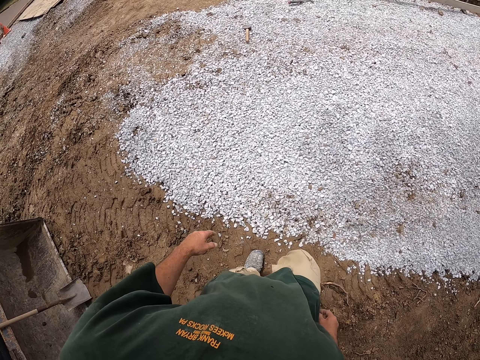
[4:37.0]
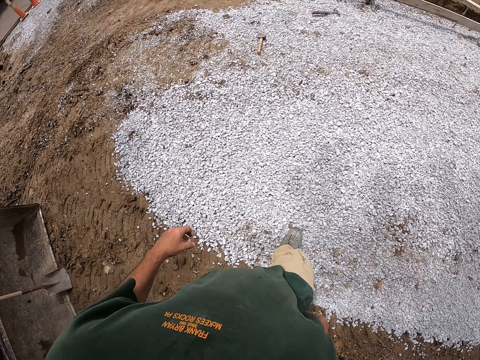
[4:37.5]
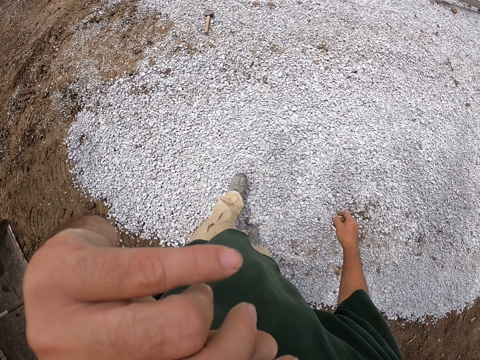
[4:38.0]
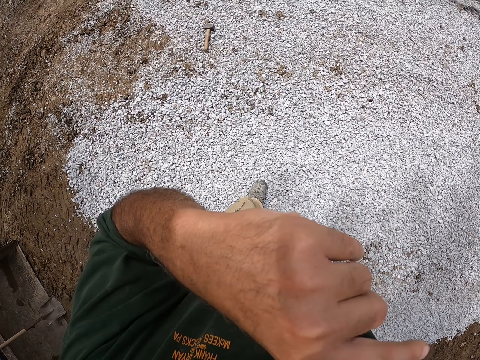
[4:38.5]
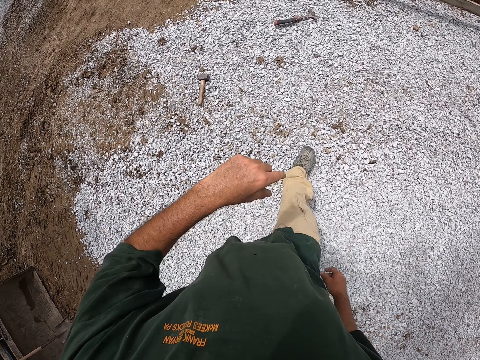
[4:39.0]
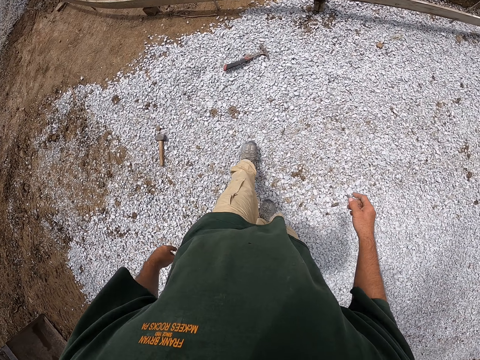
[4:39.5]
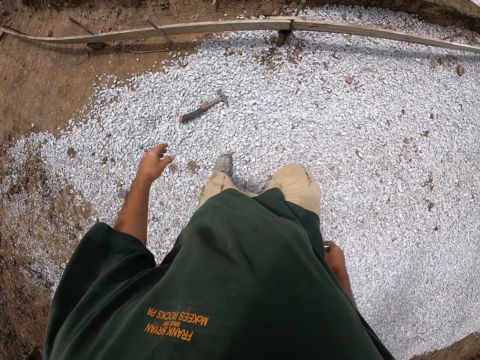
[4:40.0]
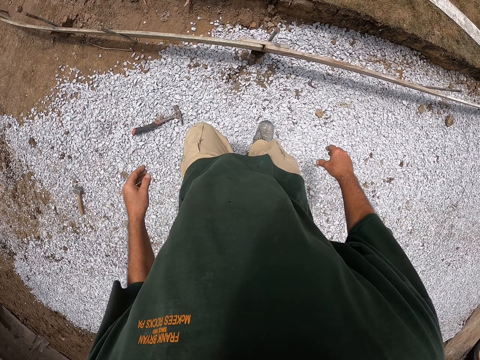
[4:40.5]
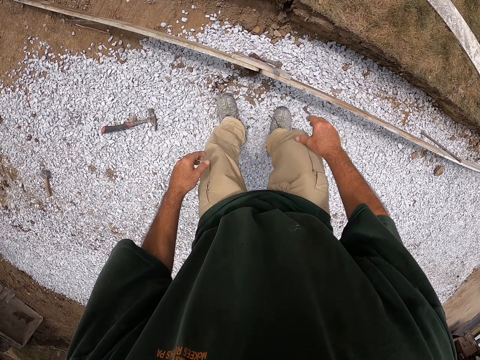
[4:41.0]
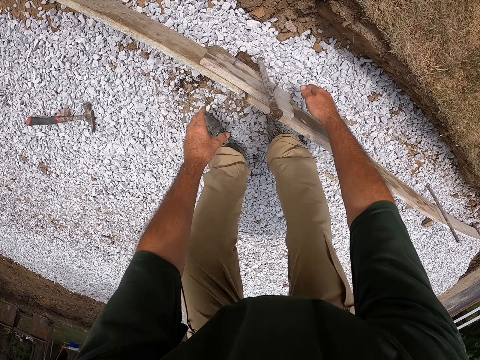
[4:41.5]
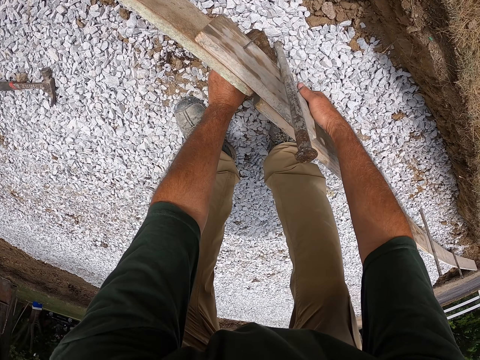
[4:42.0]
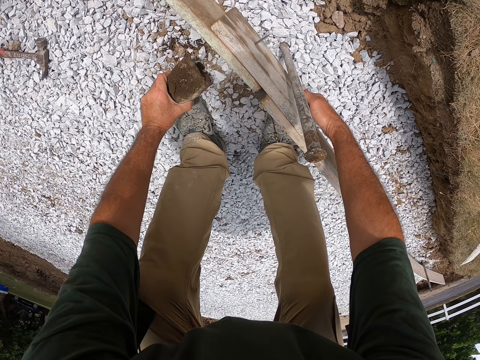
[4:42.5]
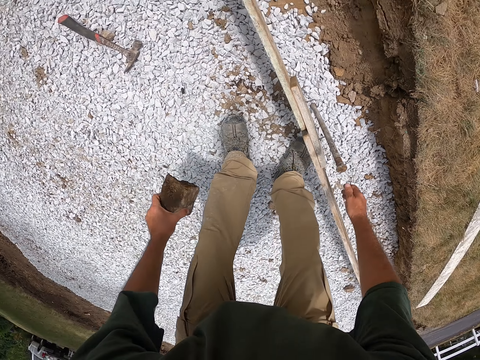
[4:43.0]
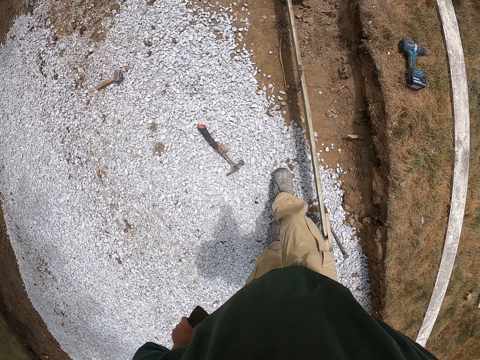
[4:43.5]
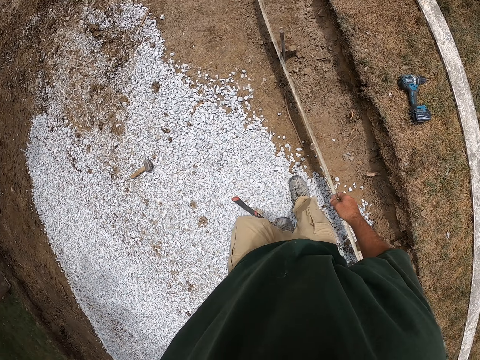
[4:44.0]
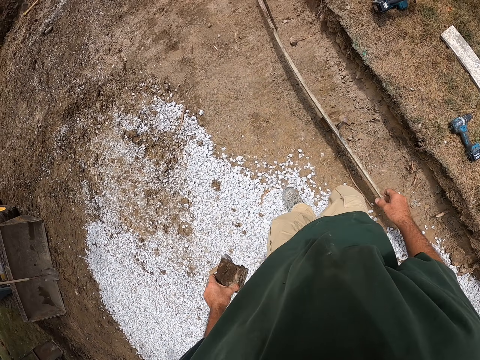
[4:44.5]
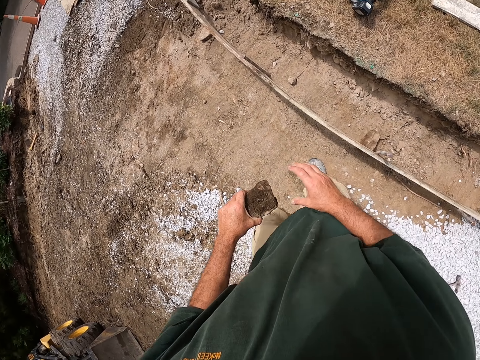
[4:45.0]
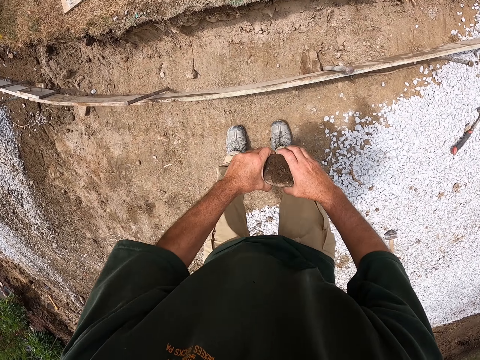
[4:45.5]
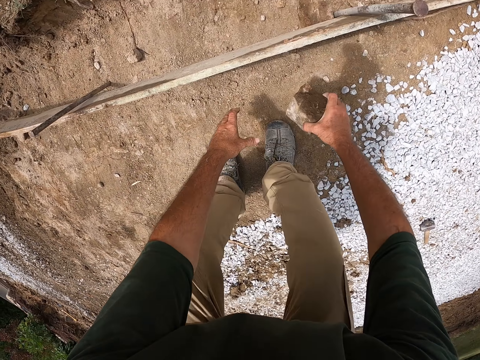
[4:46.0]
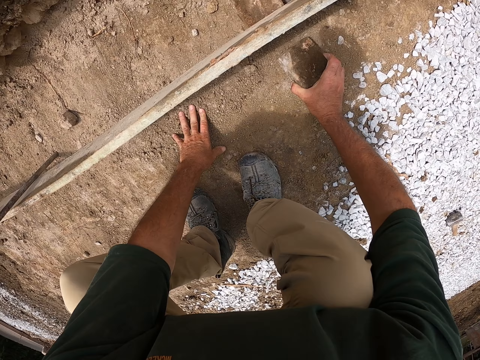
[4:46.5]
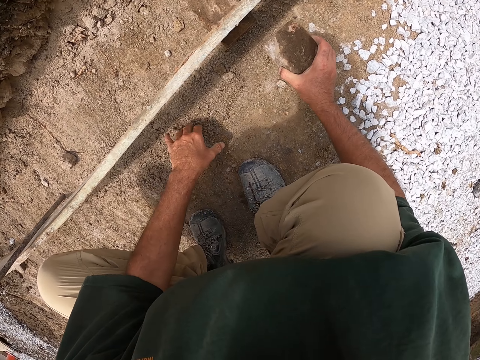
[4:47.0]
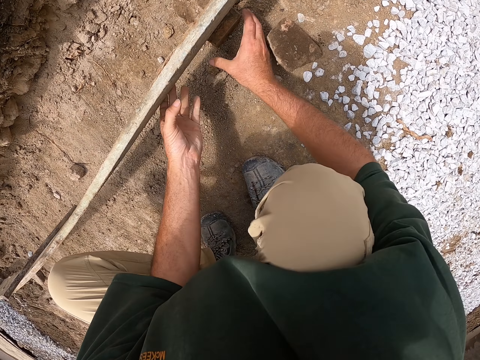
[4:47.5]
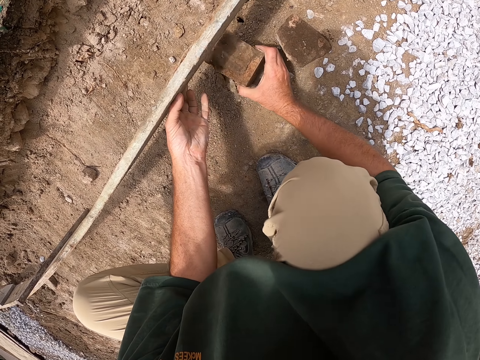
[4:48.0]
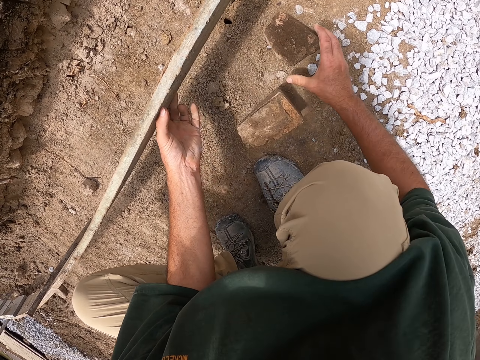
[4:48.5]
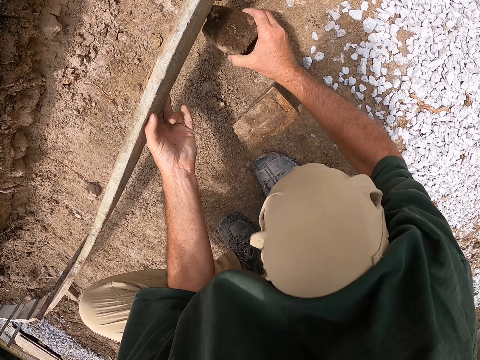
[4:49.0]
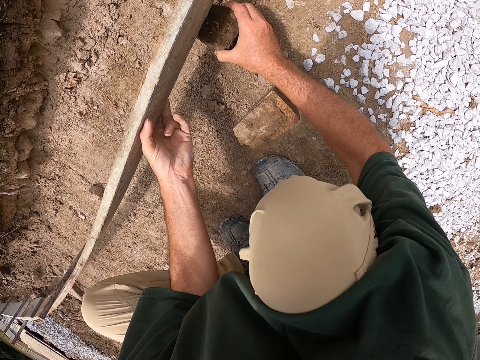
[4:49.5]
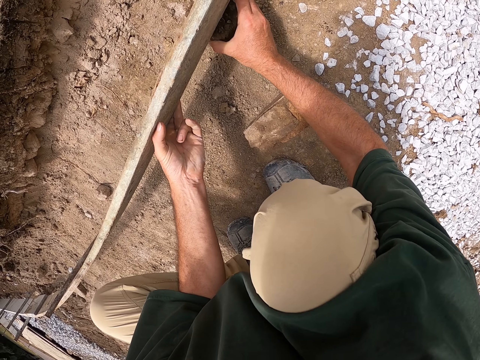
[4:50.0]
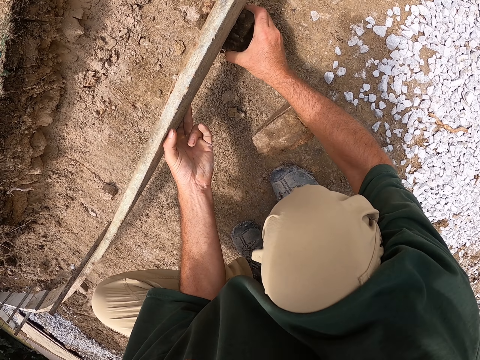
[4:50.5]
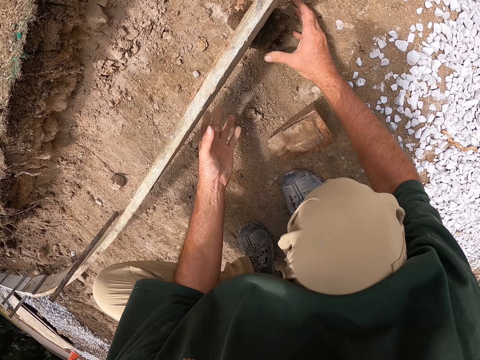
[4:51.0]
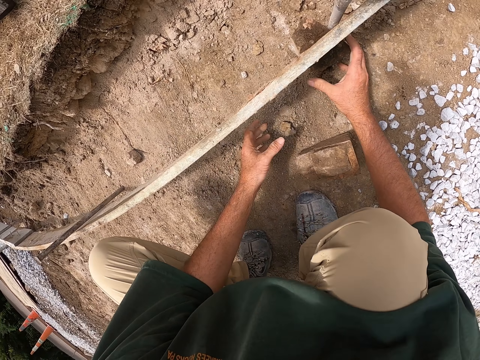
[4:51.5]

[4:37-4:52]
The camera wearer walks around the compound. He scratches his face with the left hand. He touches something. He walks around the compound. He bends down. He removes the stone beneath the wood. He lifts the wood. He picks the stone. He stands up and walks around the compound with the stone. He squats down. He puts the stone down. He removes the second stone beneath the wood. He lifts the wood. He fixes the stone beneath the wood.

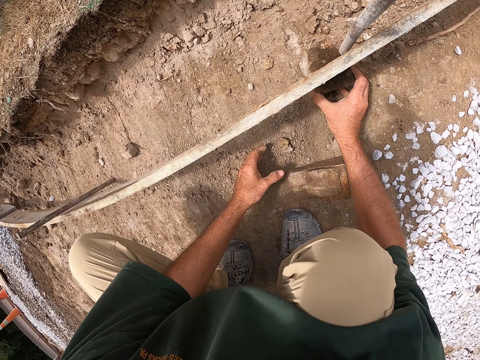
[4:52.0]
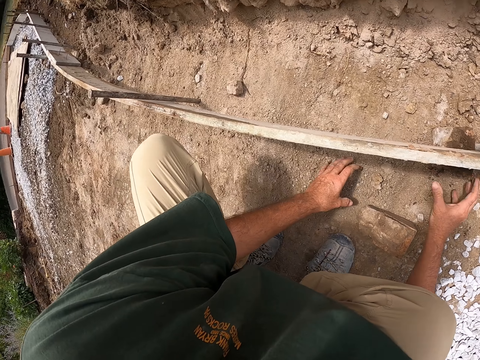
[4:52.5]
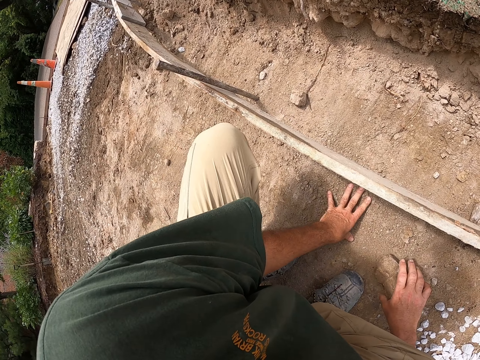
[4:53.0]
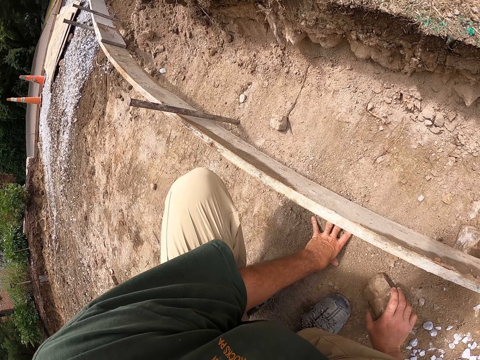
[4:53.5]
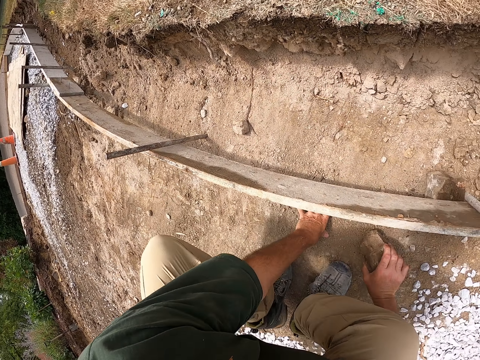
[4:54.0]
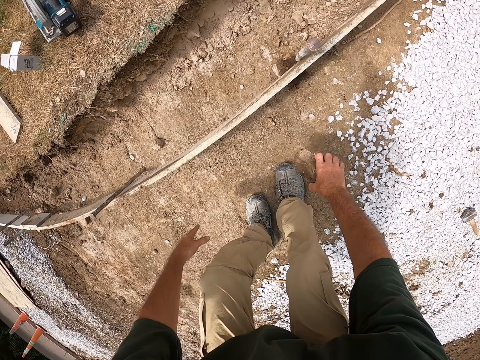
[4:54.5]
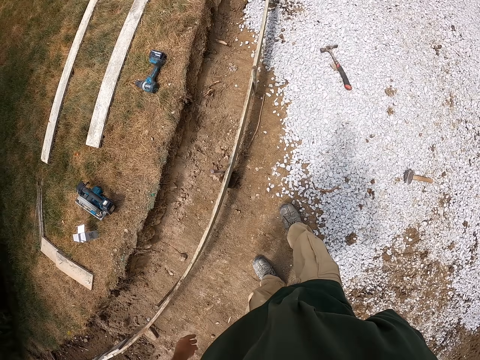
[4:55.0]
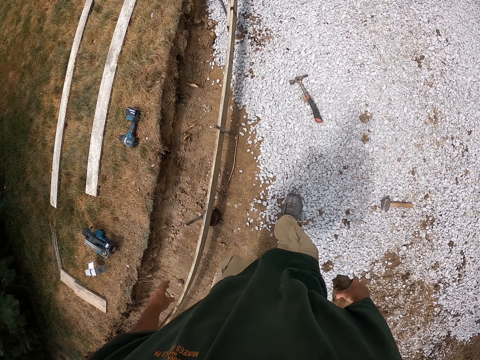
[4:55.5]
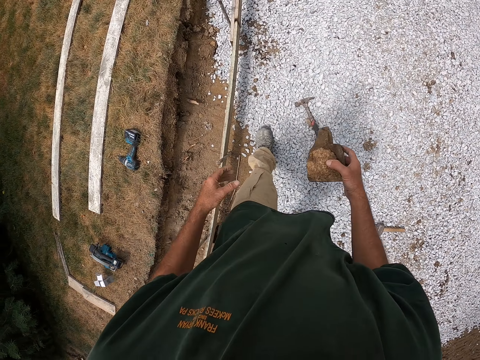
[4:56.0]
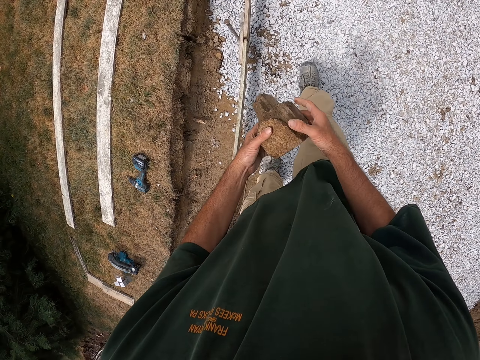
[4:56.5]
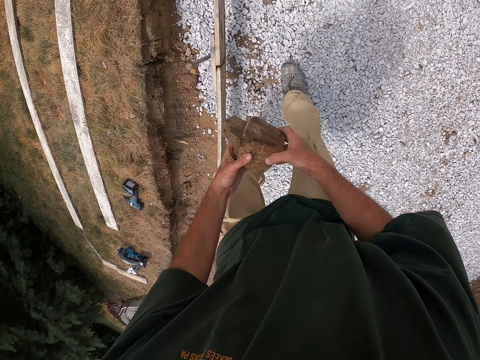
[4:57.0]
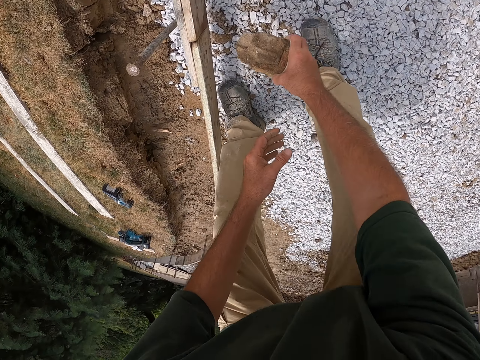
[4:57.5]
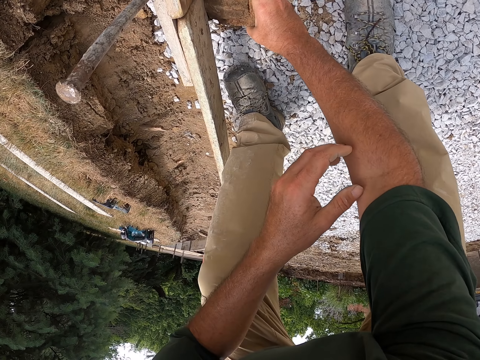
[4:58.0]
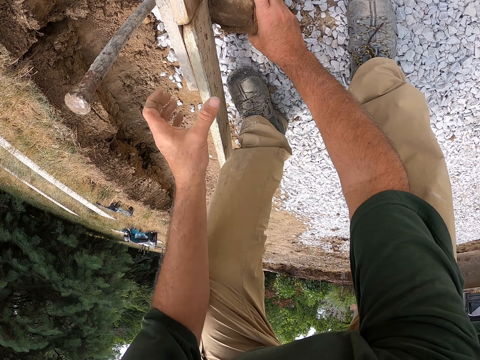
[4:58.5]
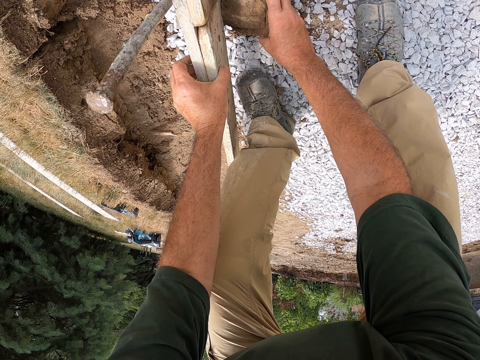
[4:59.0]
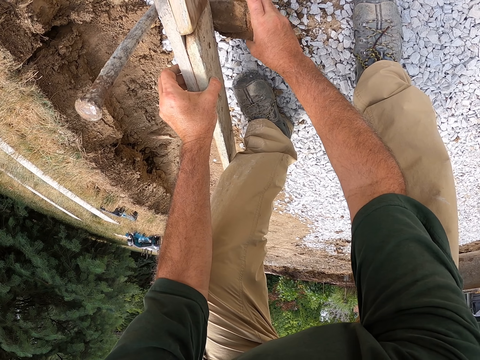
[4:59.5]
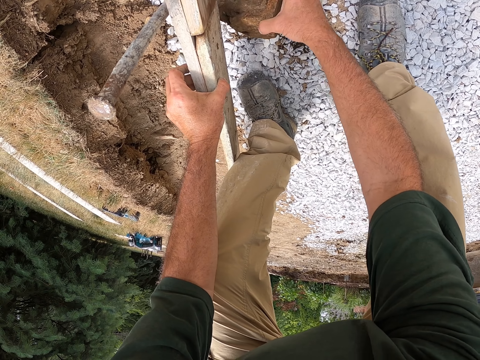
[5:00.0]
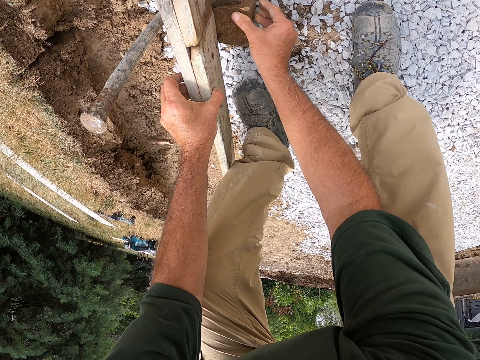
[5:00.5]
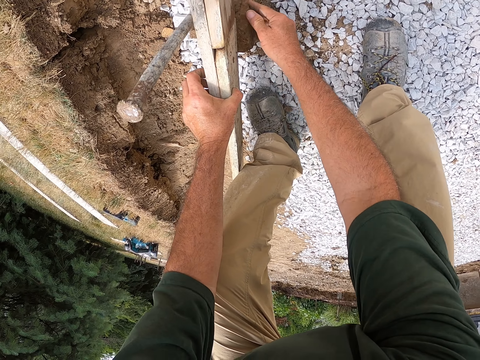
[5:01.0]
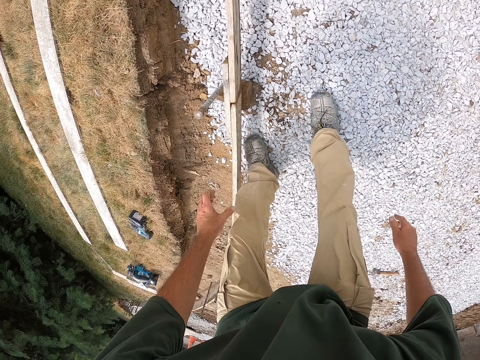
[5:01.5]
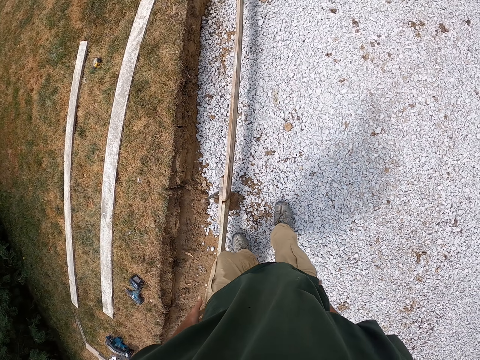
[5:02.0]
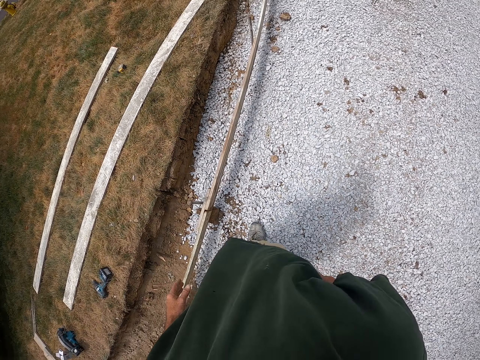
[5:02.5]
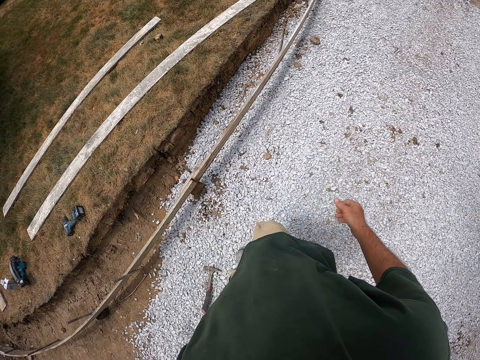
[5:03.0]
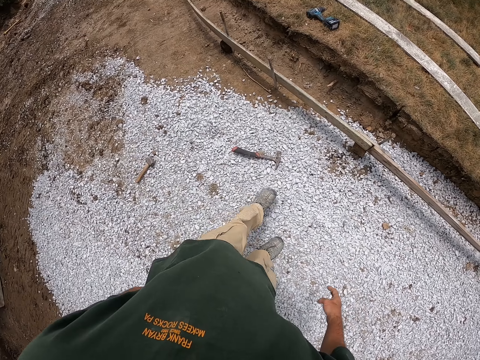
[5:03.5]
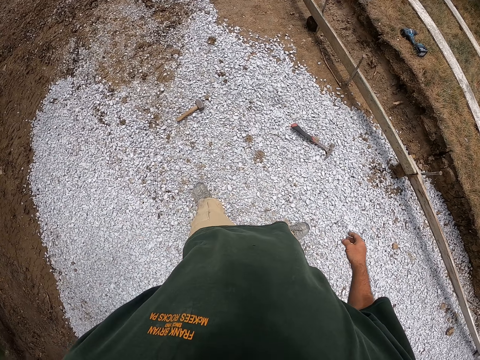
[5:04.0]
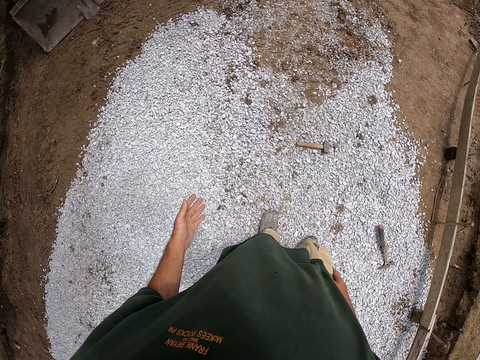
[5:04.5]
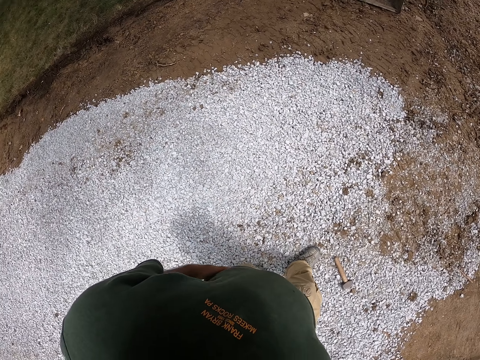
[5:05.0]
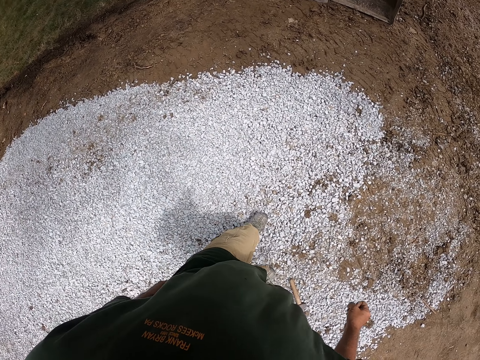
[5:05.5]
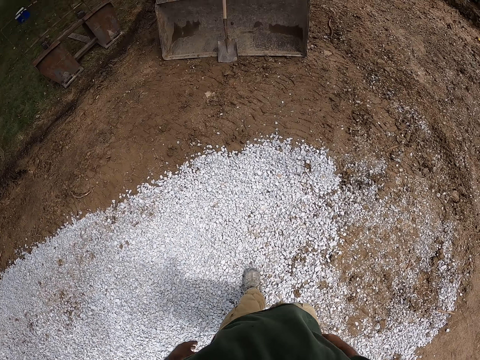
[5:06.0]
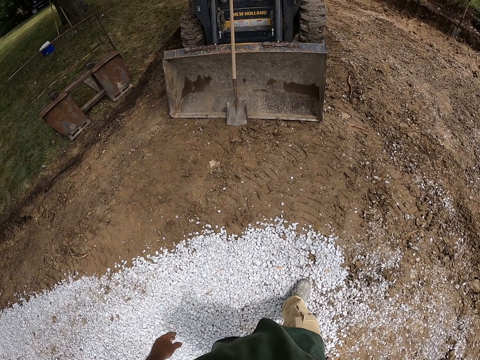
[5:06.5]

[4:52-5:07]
The camera wearer picks the stone from the ground. They look around the compound. They stand up and walk around the compound. They bend down and place the stone under the wood. They lift the wood and place the stone under the wood. They stand up, look around the compound and walk around the compound.
